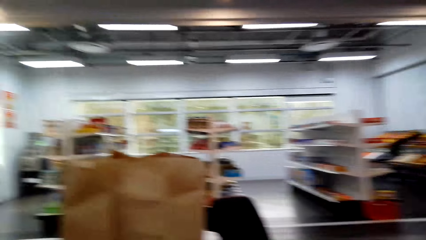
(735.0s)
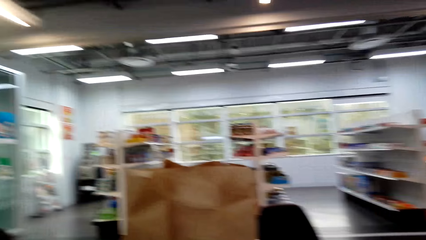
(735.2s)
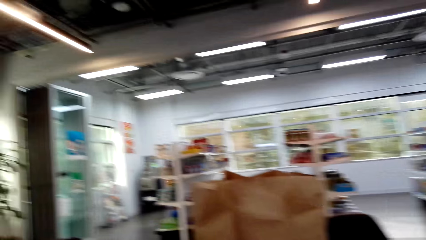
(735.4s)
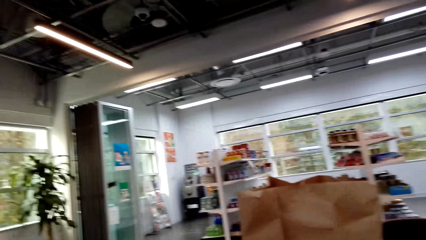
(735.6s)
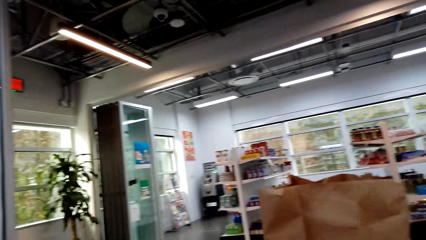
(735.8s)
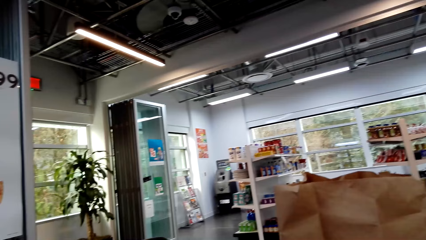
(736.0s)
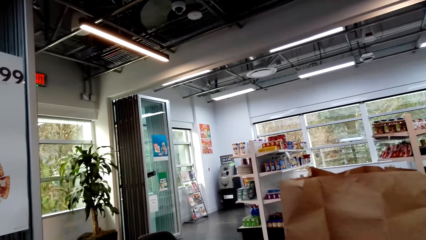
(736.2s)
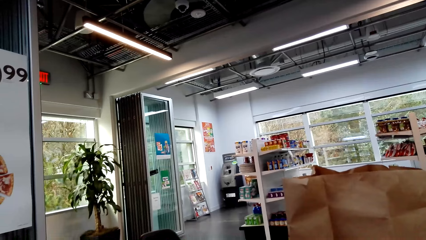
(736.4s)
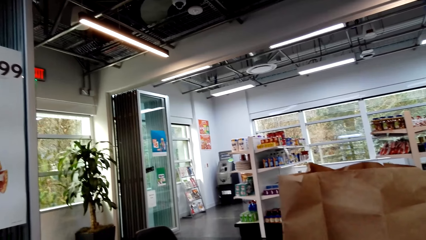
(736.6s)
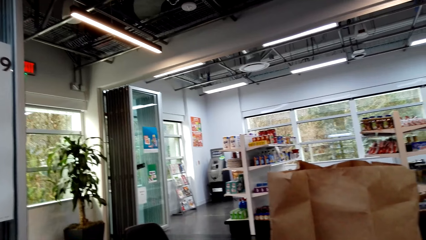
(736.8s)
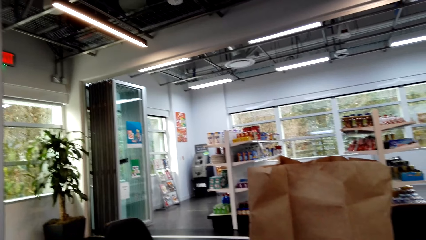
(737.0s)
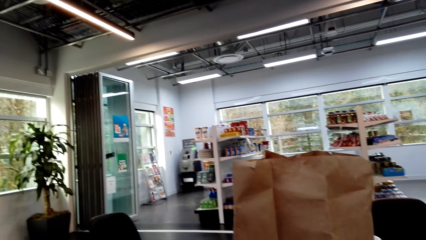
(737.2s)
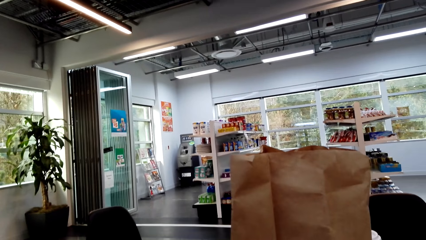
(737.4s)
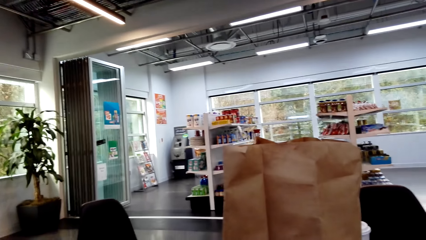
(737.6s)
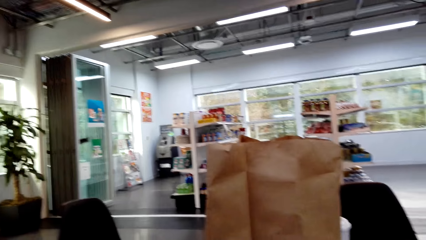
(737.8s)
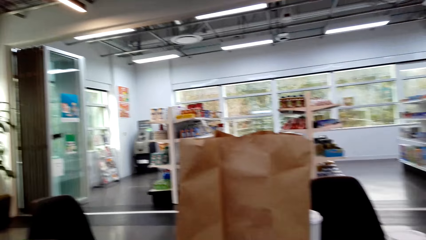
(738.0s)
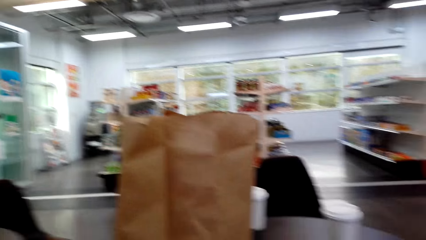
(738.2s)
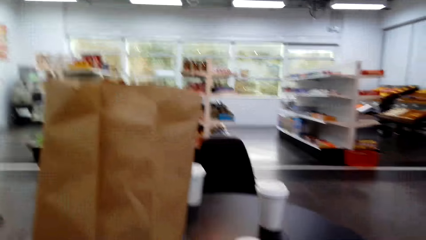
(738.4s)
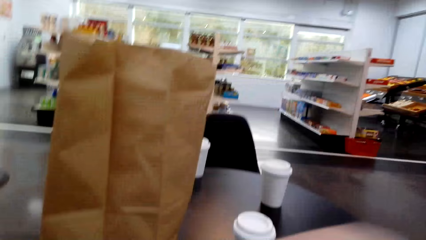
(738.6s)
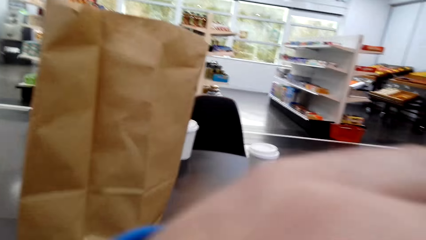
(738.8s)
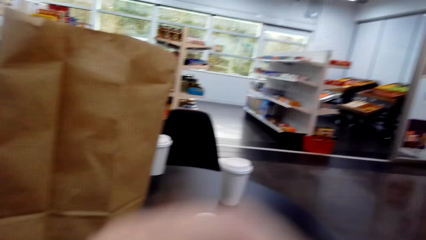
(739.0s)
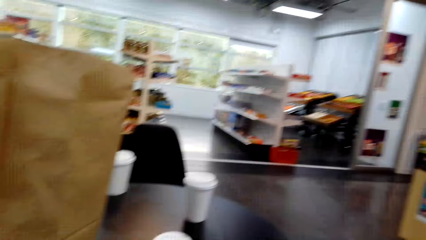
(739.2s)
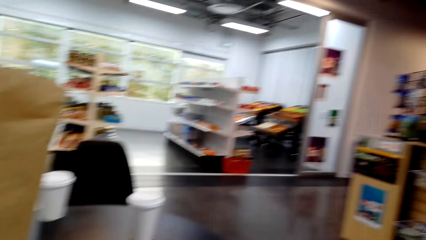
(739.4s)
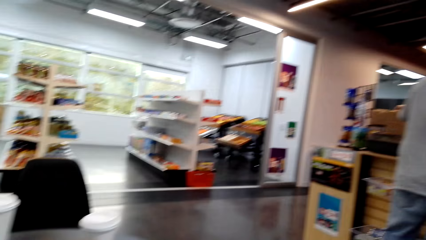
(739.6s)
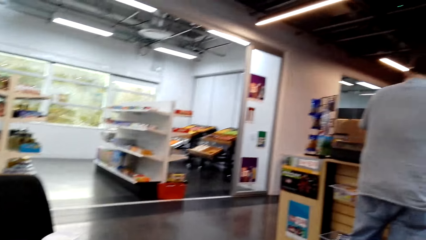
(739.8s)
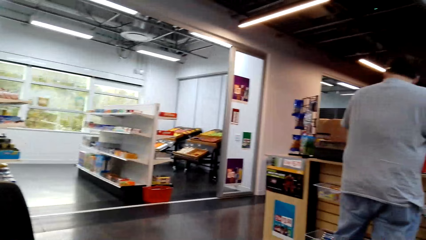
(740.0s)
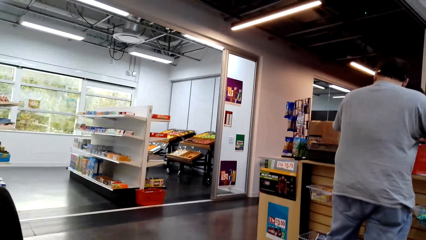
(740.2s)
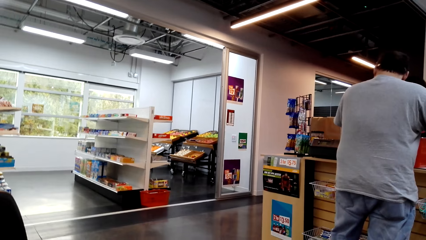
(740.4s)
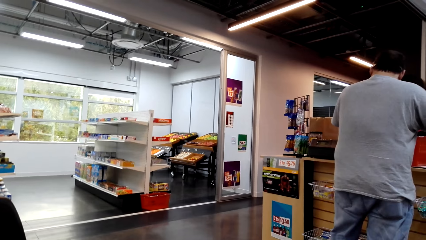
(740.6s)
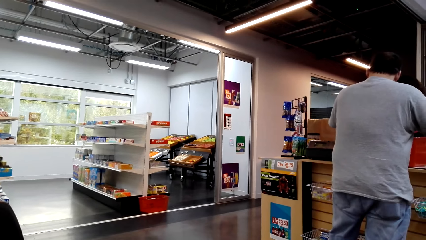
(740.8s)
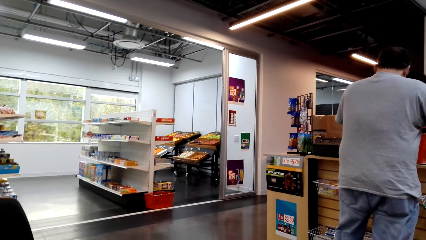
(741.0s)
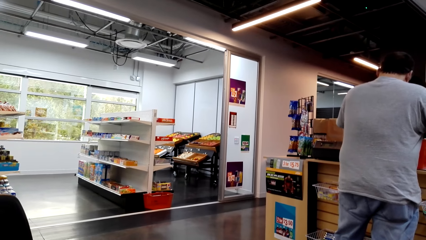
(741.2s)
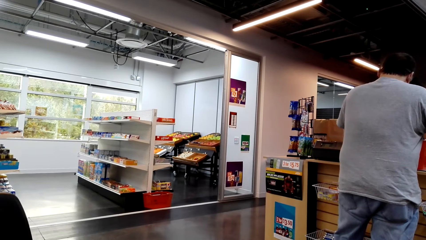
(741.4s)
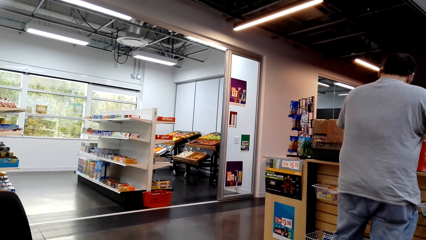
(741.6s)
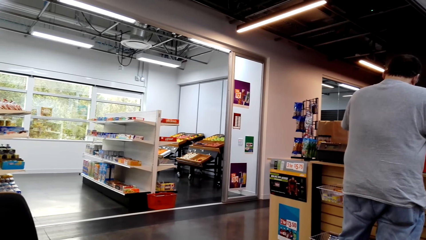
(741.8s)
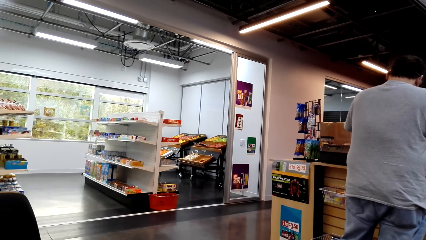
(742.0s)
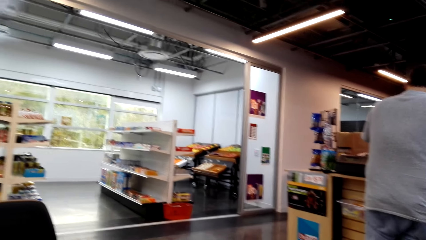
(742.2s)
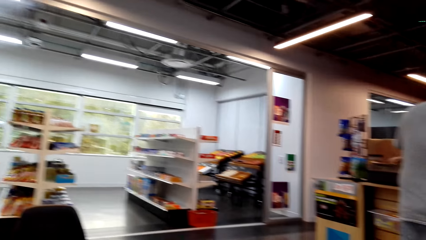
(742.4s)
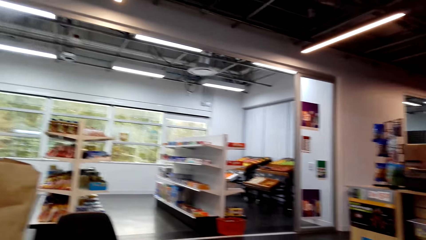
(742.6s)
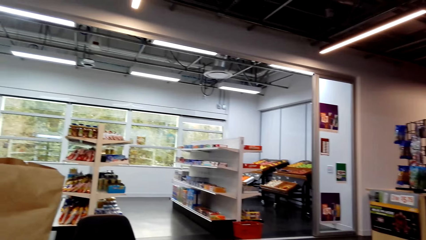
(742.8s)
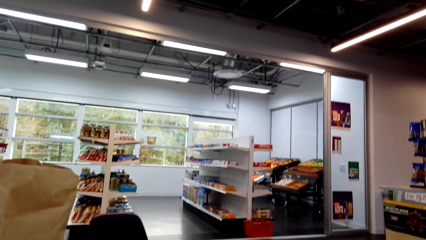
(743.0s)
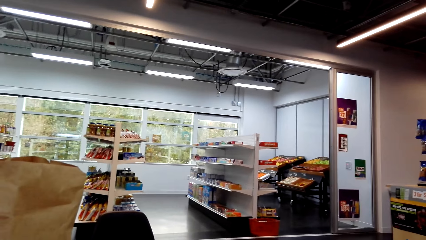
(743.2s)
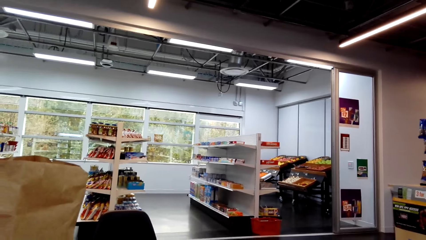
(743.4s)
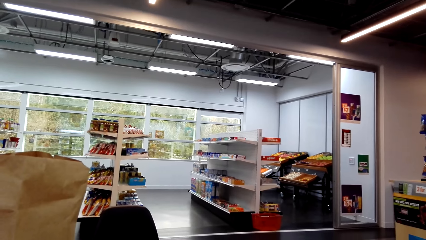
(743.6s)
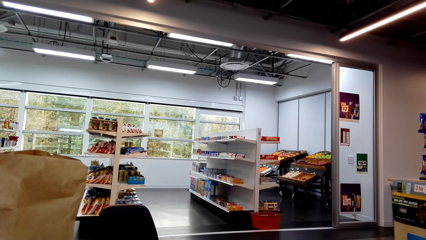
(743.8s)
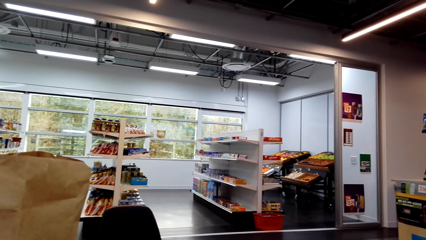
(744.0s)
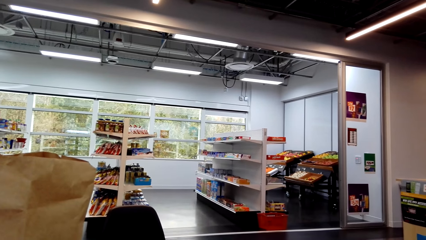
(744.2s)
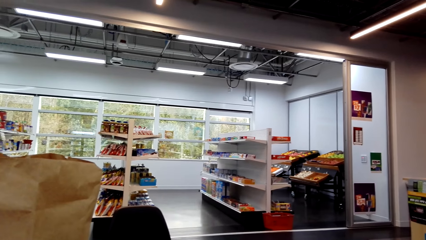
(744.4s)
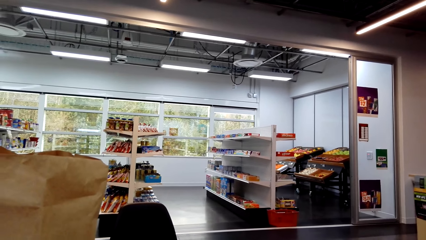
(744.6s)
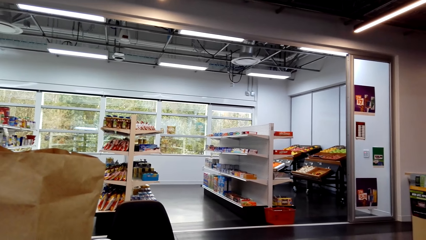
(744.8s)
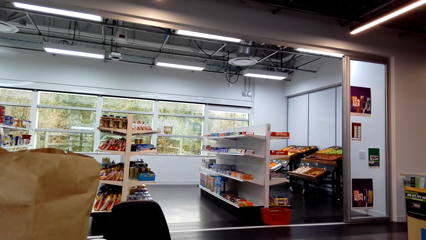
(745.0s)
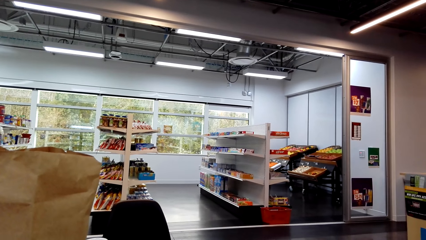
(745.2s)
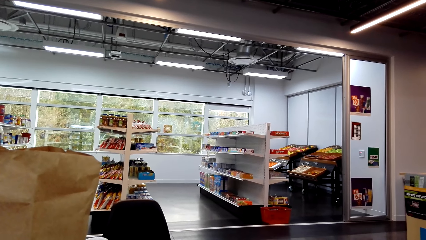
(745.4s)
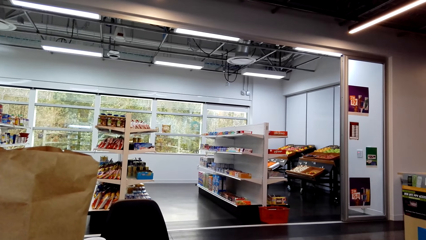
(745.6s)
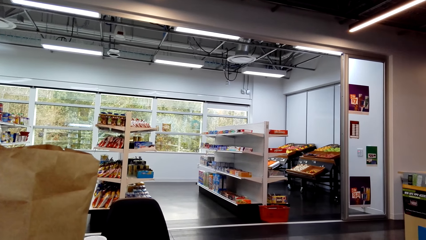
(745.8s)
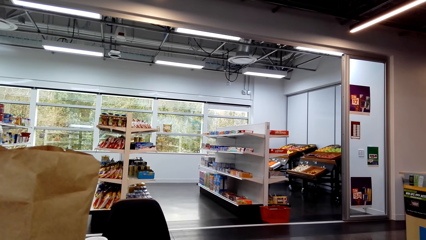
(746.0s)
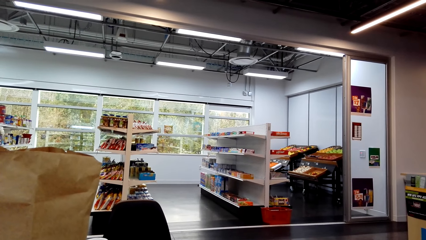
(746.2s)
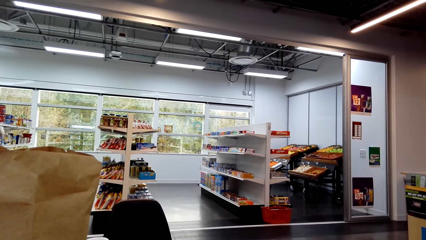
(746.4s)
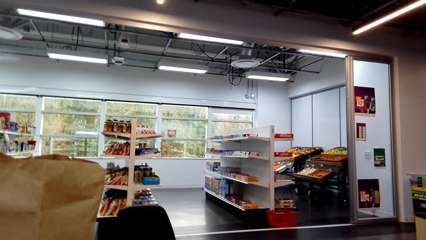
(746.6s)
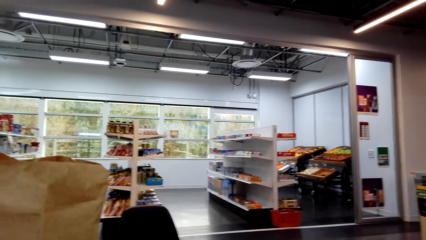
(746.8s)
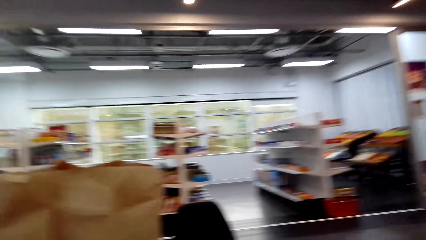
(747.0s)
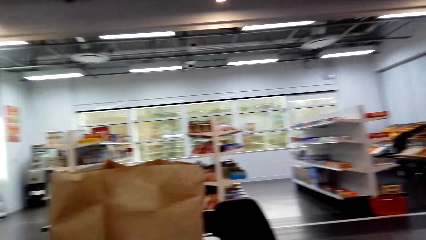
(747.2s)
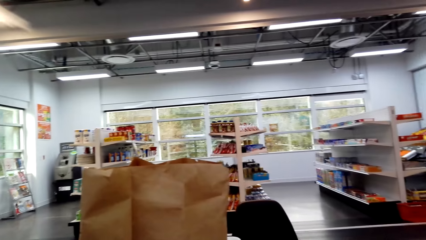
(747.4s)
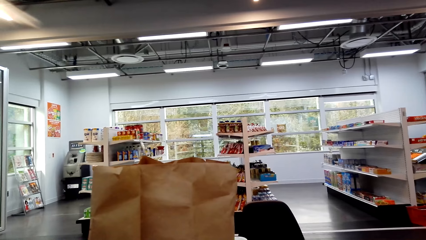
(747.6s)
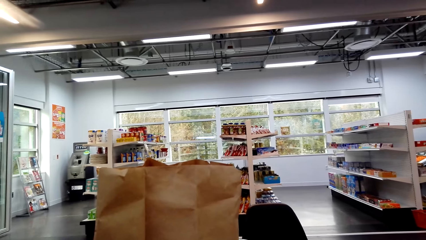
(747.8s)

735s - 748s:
The camera wearer stands on the floor. A man stands on the floor. The camera wearer stands on the floor.

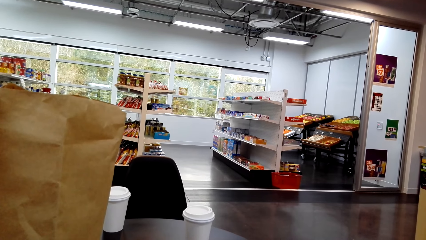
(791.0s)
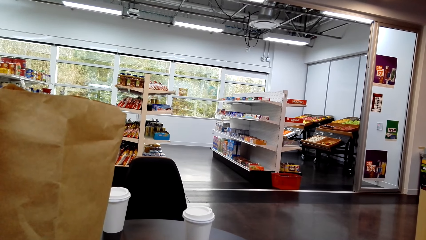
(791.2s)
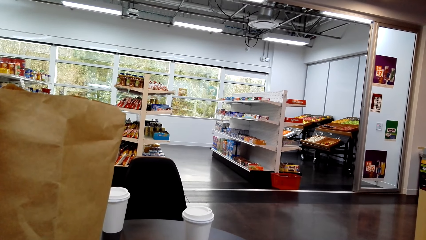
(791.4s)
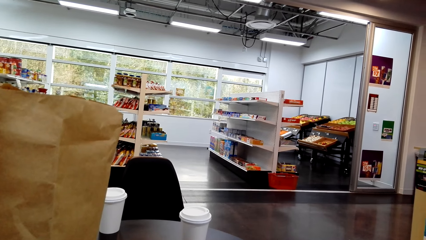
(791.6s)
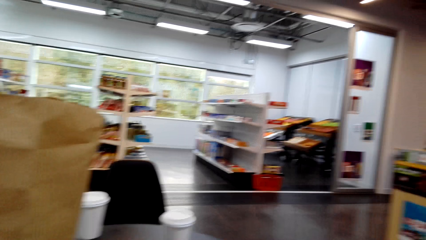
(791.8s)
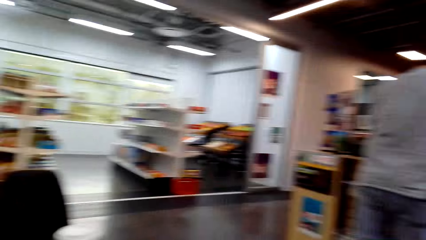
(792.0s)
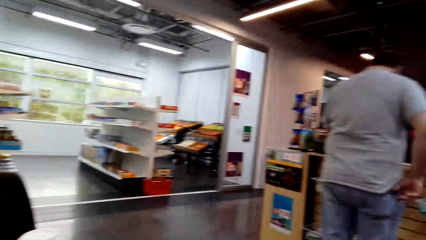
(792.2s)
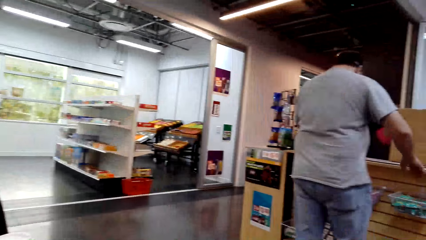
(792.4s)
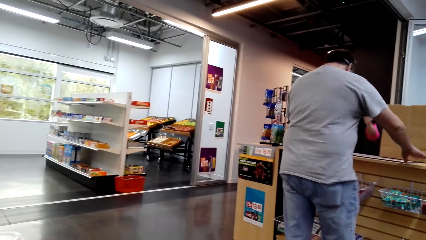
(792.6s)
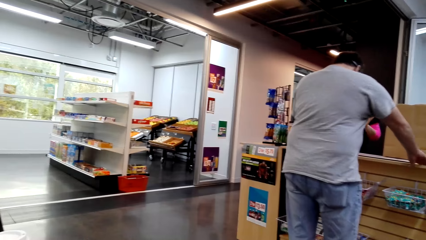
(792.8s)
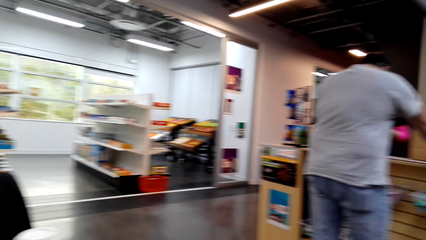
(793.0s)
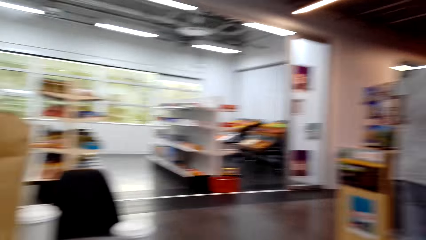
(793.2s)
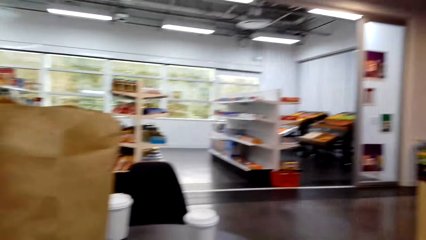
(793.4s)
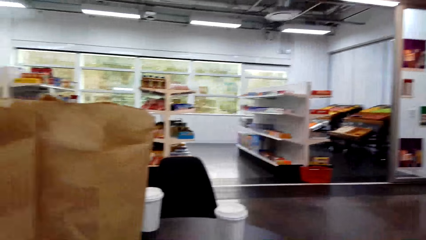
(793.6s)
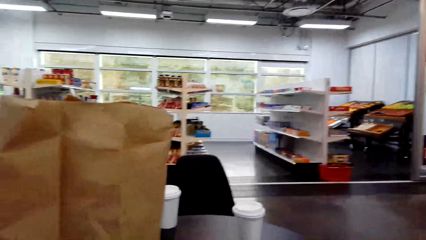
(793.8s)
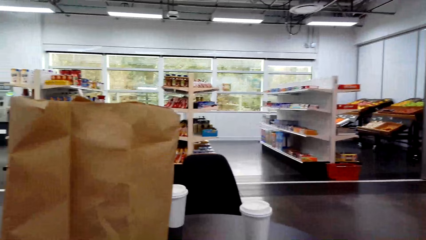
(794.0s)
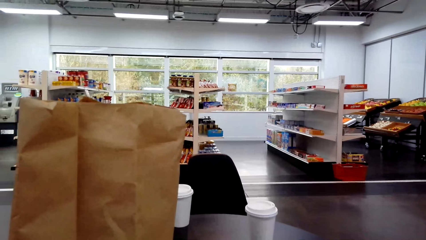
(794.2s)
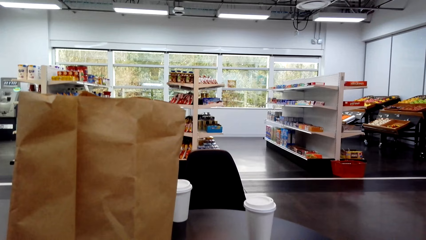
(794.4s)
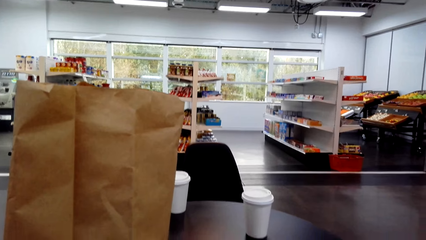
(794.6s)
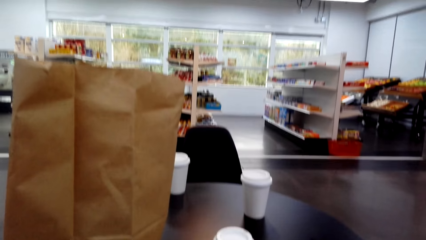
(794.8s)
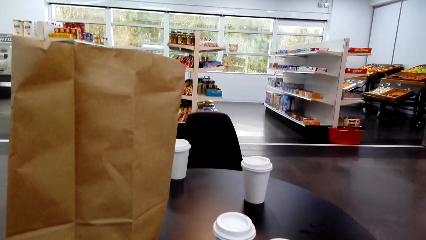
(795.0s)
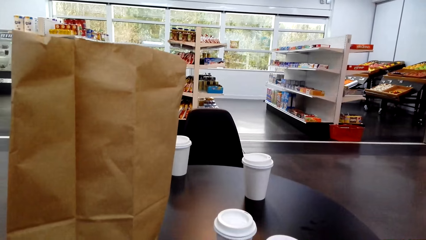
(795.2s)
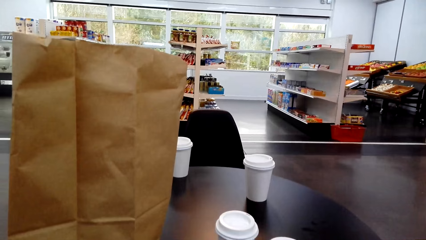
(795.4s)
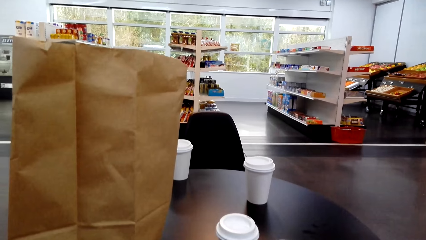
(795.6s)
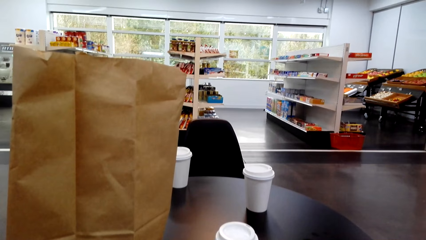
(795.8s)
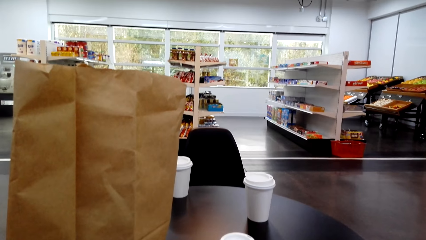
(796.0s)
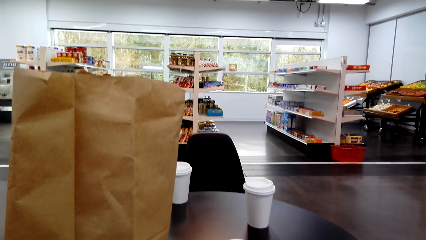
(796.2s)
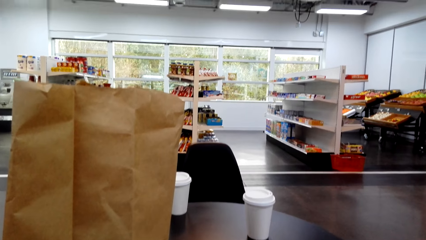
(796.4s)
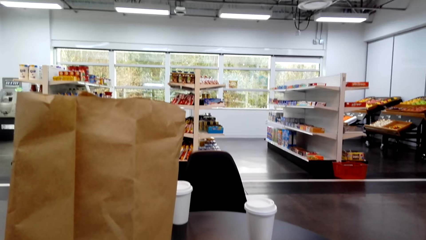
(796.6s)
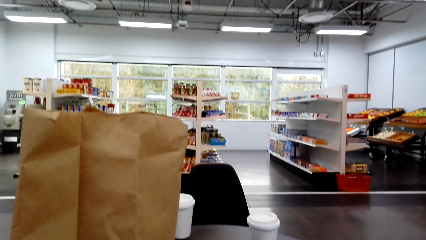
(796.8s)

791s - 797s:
A man stands on the floor. The camera wearer stands on the floor.
